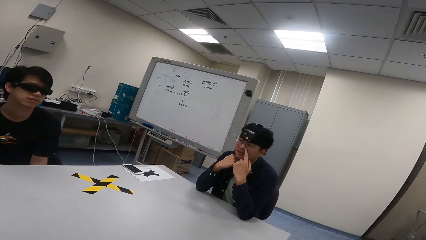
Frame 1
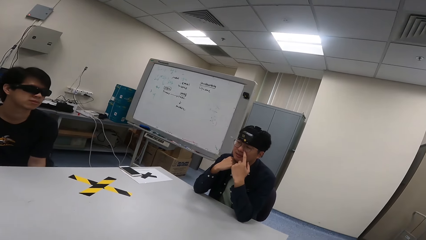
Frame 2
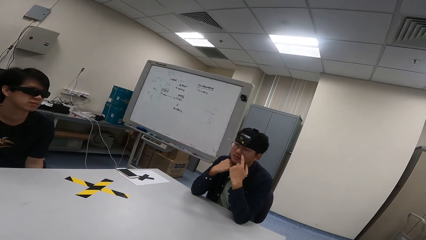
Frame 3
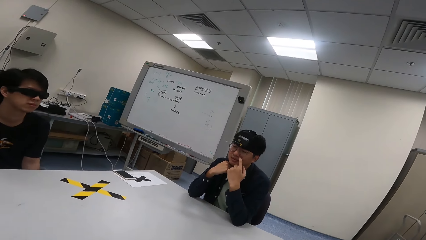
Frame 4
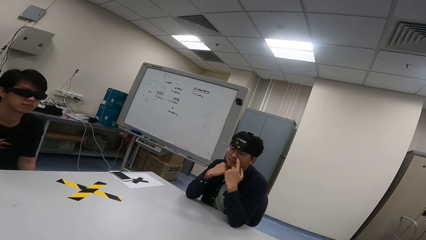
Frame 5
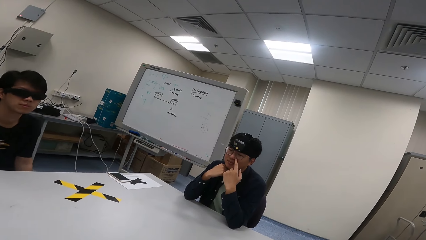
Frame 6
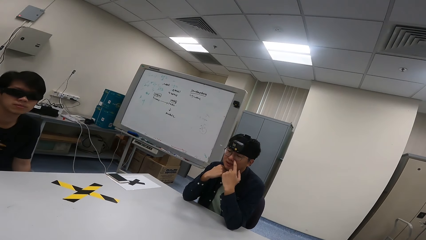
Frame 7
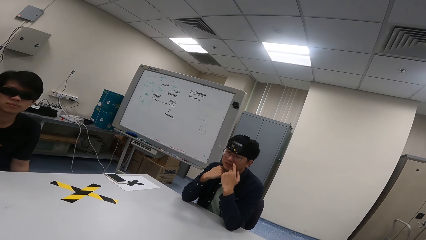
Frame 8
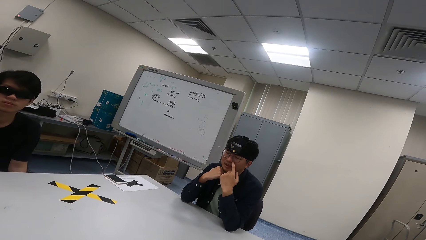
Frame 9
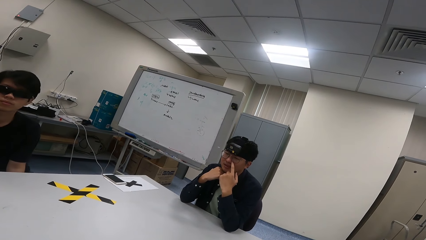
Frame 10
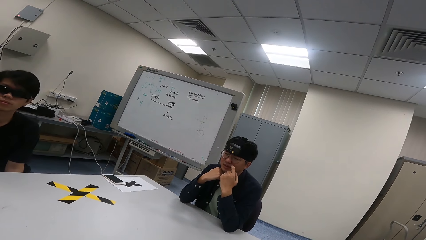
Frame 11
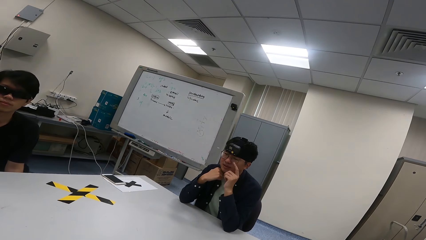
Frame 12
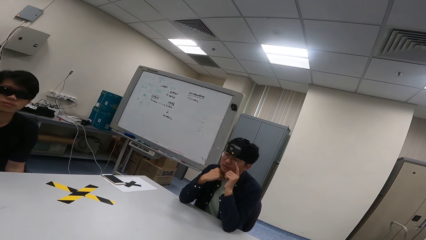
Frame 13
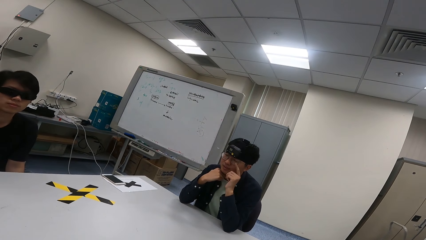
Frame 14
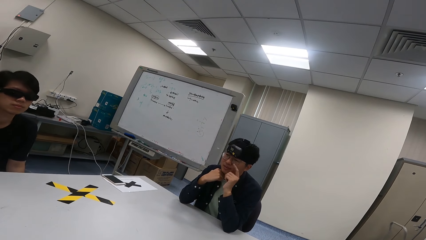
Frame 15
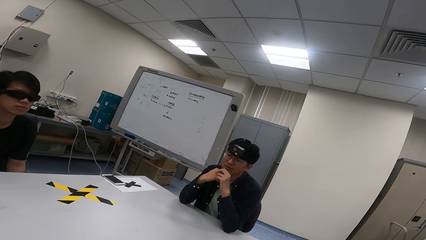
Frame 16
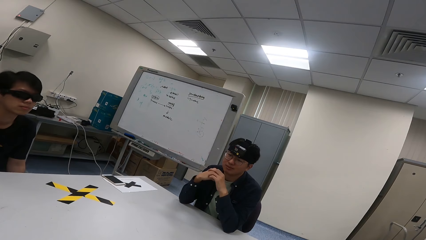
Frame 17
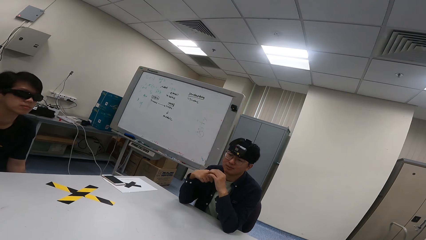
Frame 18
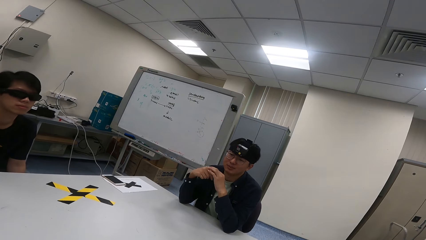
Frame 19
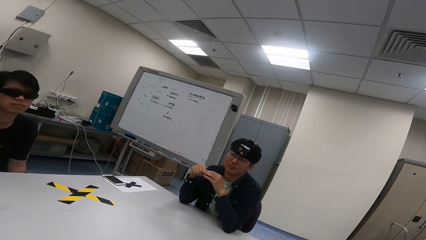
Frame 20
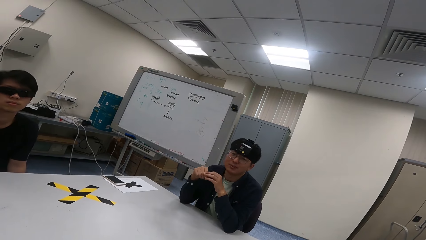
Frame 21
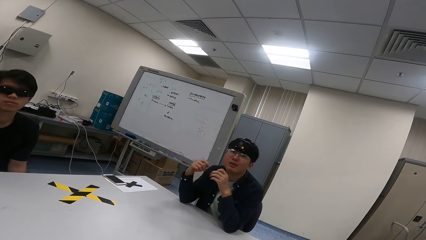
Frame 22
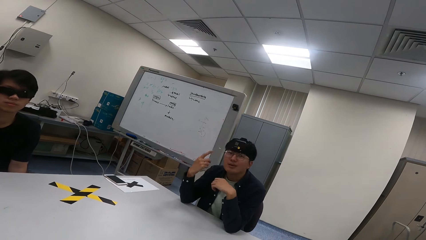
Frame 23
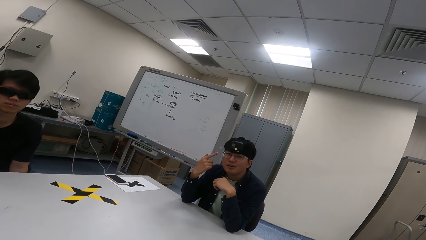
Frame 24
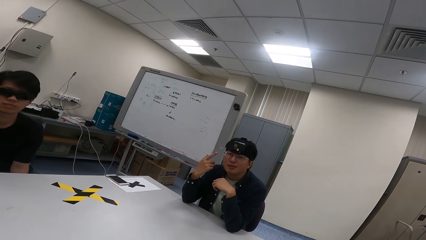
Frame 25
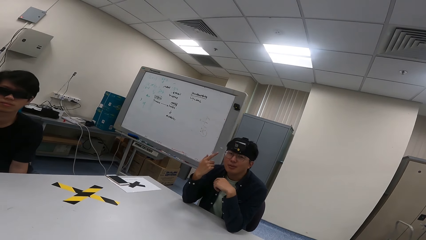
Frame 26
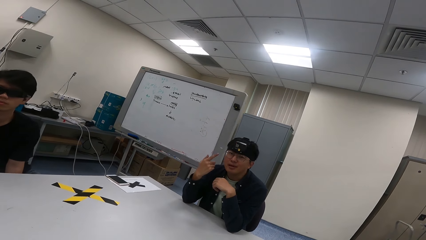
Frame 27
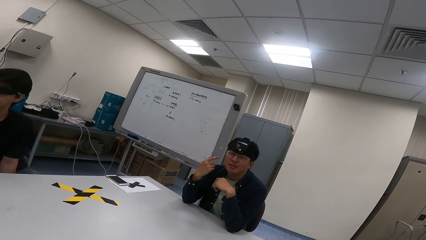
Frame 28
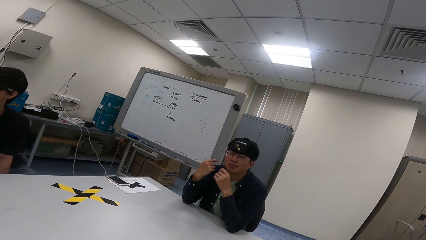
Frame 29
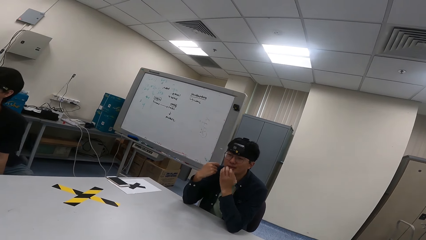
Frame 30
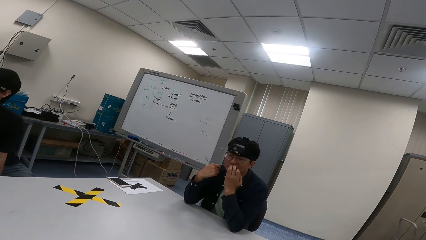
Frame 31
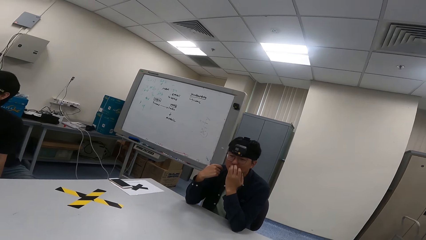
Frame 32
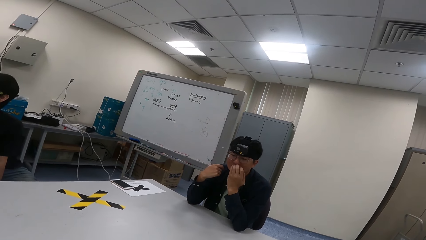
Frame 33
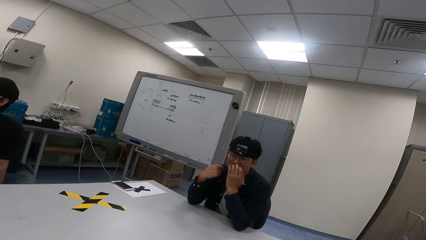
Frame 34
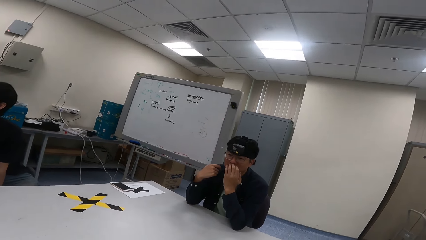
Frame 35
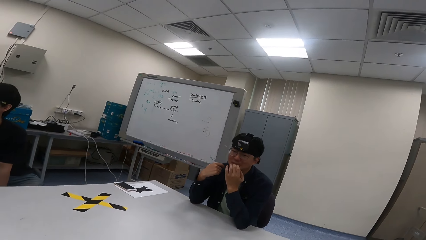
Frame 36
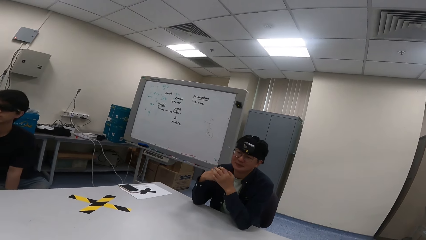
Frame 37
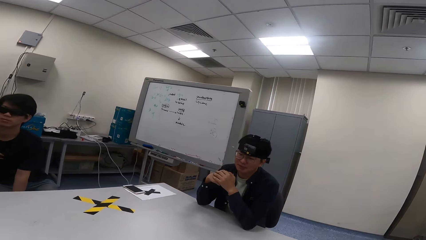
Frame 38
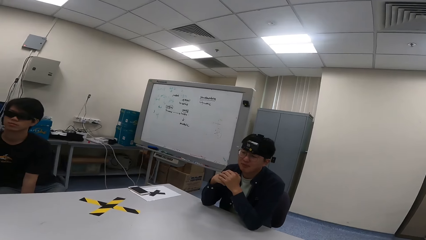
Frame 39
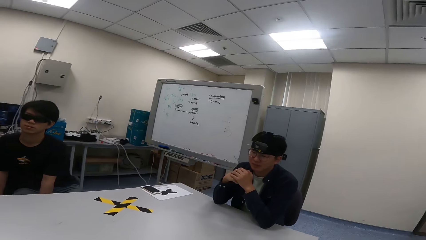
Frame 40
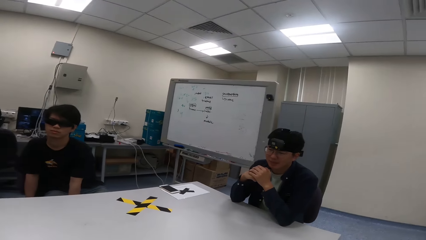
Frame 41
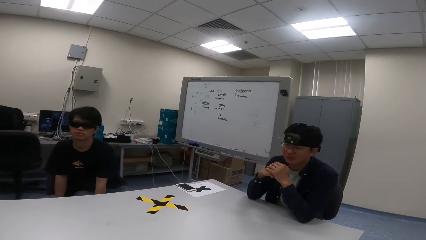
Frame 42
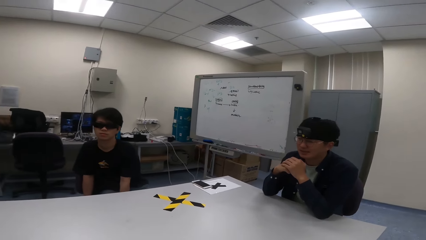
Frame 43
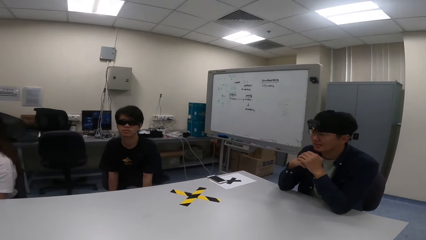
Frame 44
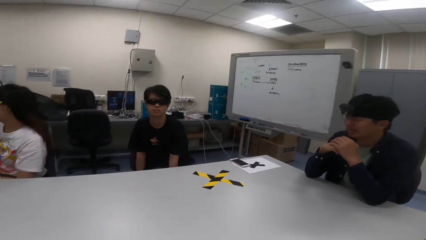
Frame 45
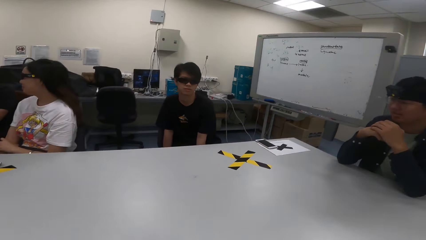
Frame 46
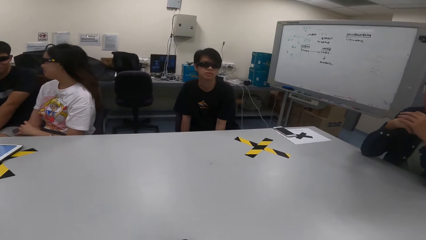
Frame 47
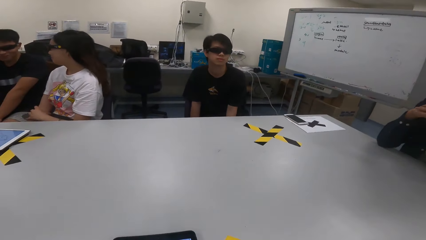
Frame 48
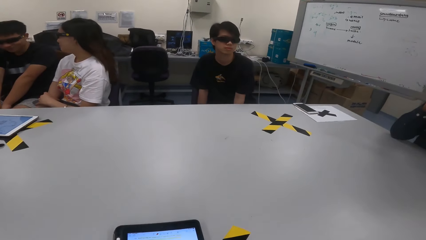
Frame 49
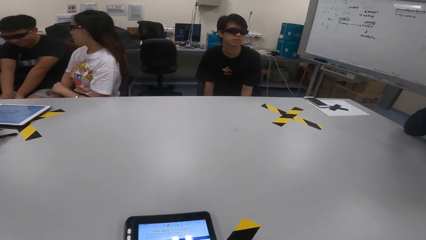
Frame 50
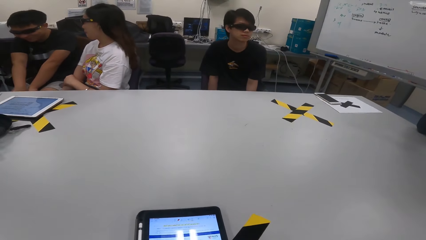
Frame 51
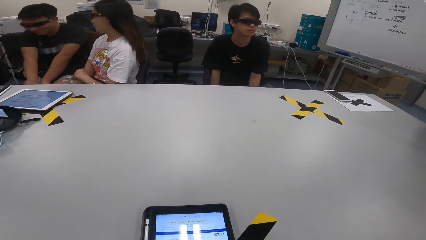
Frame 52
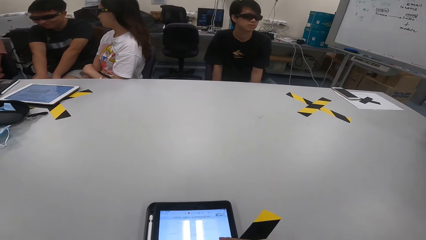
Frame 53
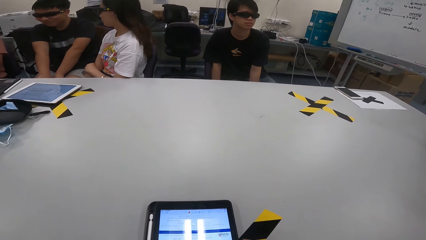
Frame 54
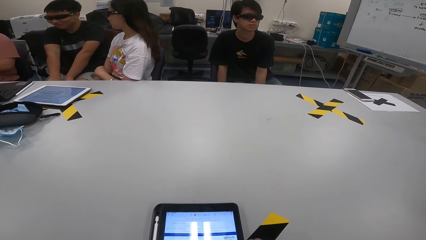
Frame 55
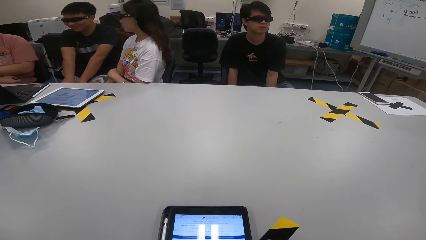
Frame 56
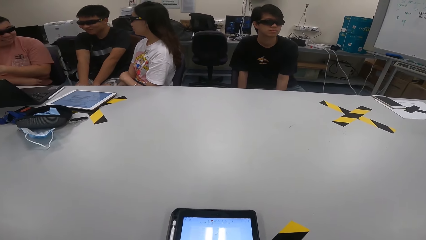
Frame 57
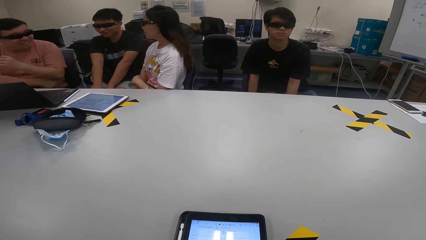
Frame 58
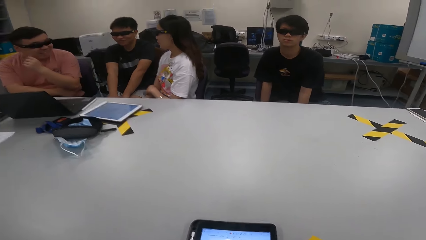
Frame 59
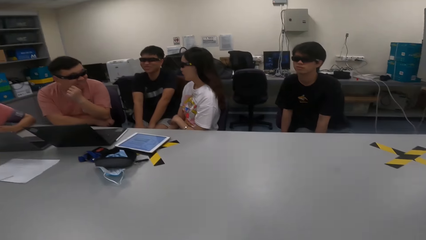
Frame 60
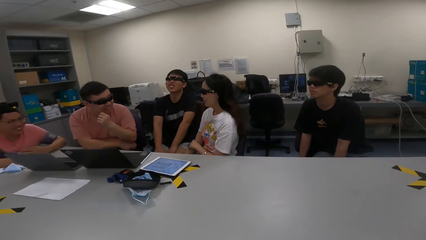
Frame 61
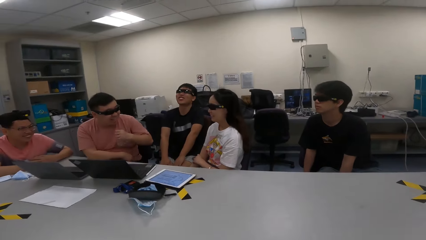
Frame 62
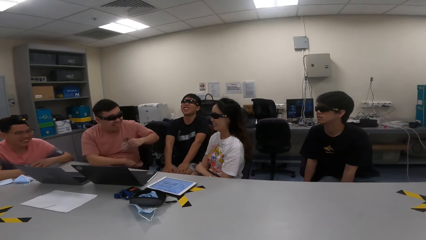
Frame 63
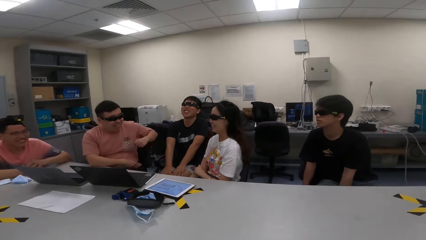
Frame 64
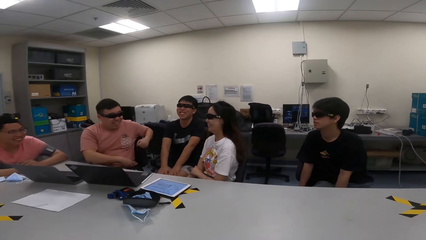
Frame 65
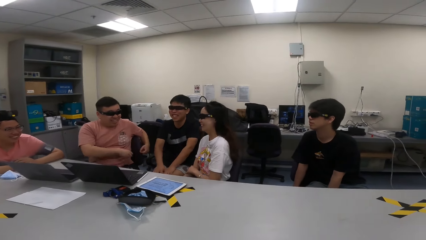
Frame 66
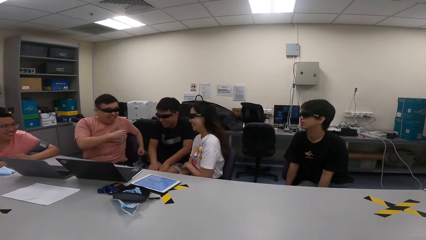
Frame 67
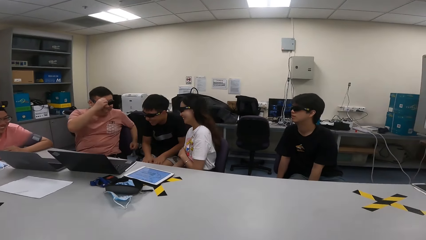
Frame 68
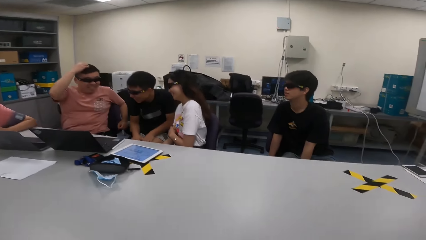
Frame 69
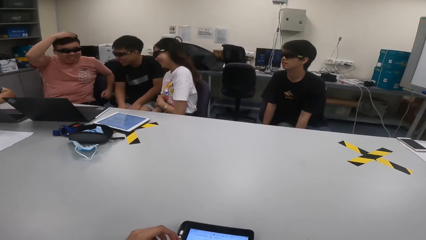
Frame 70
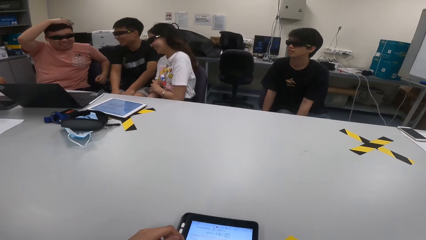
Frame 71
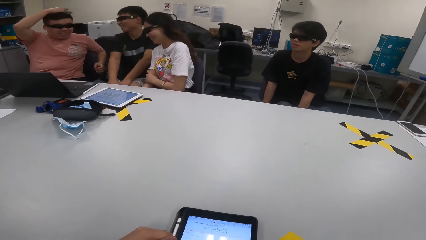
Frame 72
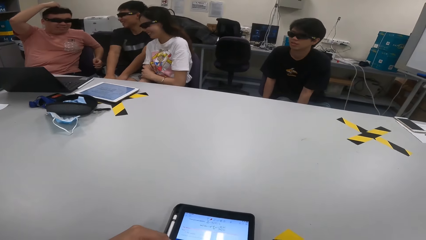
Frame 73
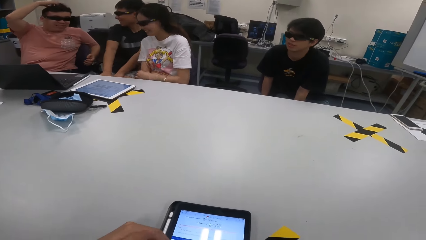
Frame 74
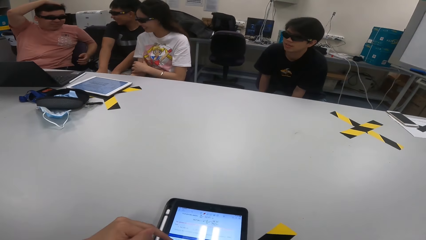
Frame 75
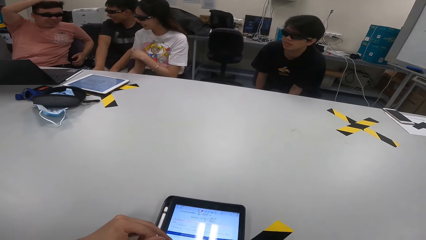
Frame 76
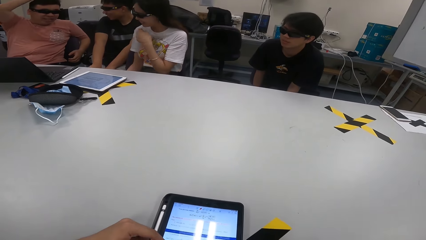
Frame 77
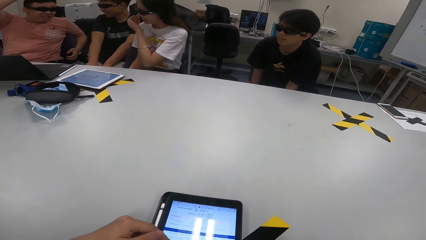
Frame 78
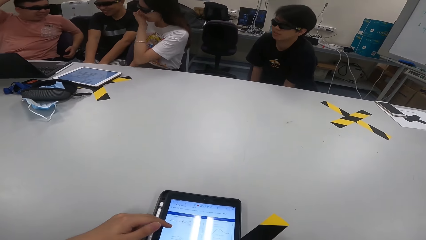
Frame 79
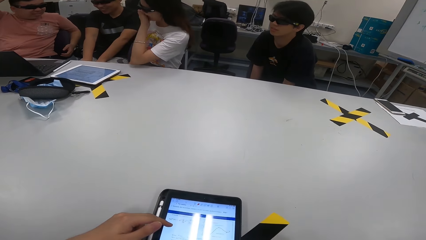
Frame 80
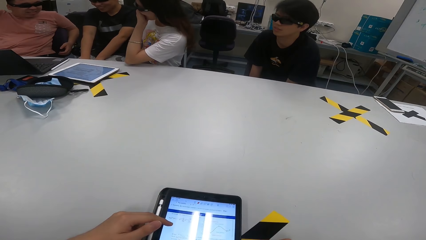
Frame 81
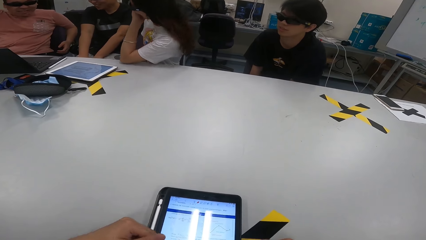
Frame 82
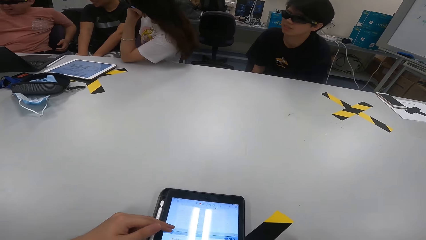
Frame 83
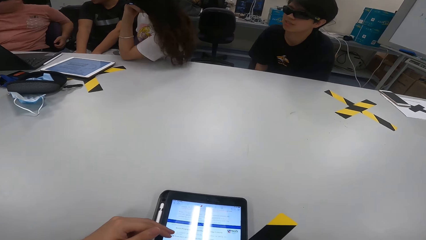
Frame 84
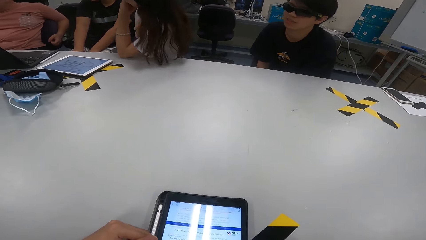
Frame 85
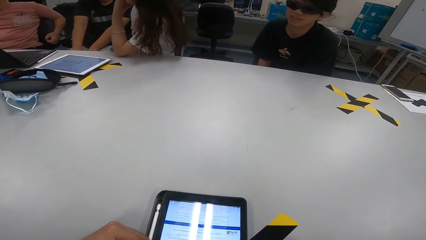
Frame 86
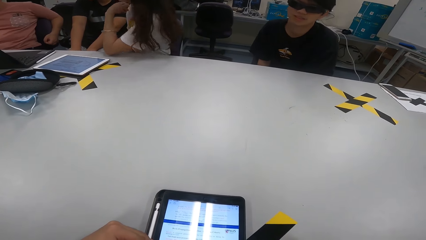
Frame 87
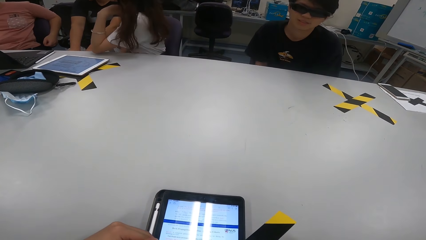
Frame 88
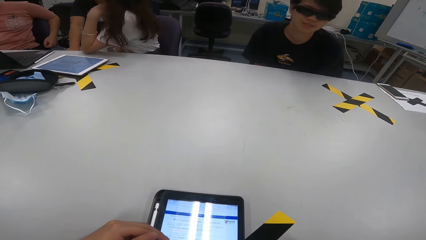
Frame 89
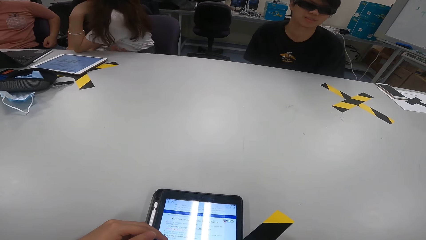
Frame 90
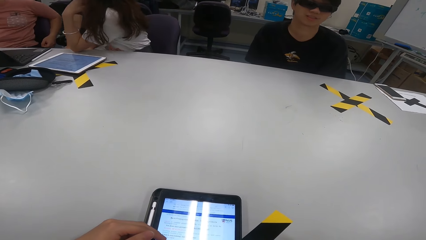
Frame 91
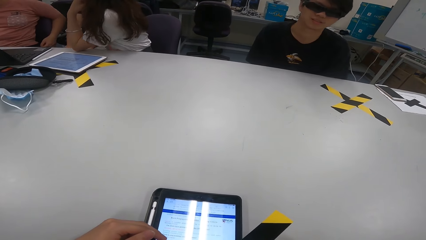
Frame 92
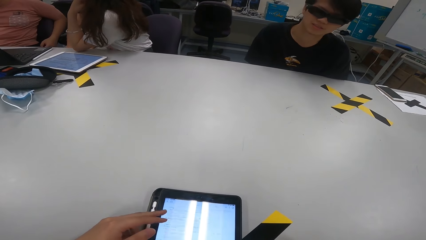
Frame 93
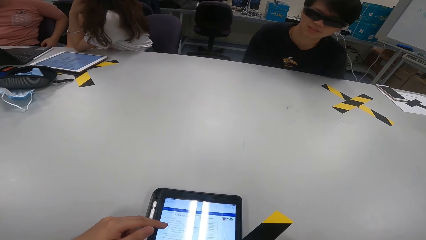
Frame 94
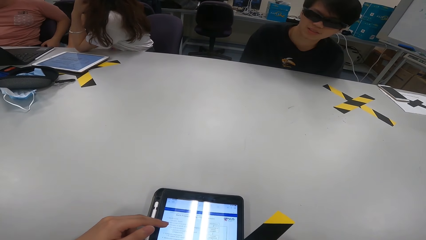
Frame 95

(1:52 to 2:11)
A man swings on with his chair. The man scratches his face. Another man scratches his nose. The camera wearer scrolls through the phone. Another man puts his hand behind and scratches his head. A woman puts her hand on the mouth.
